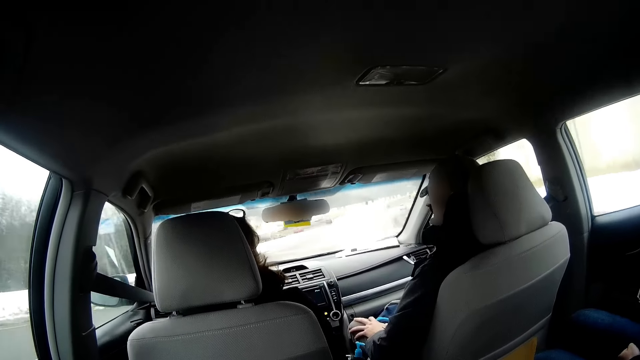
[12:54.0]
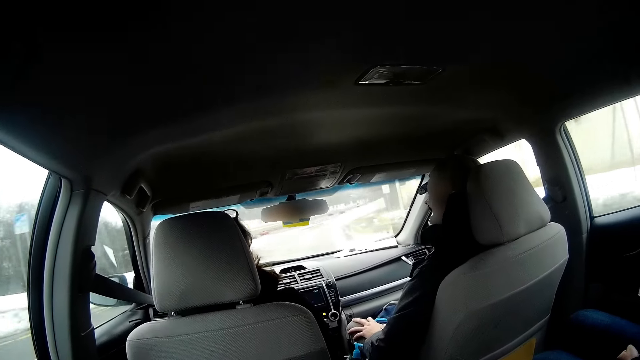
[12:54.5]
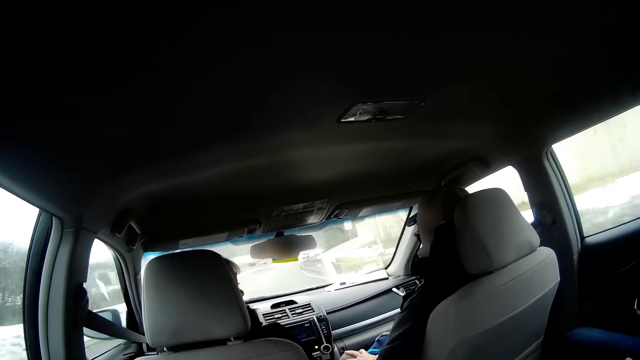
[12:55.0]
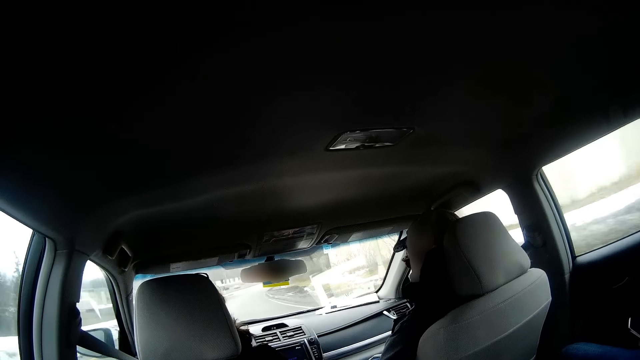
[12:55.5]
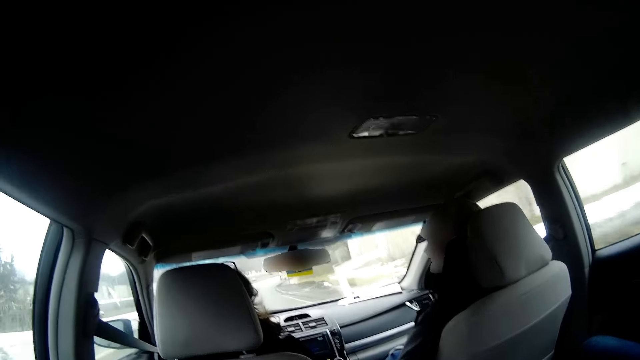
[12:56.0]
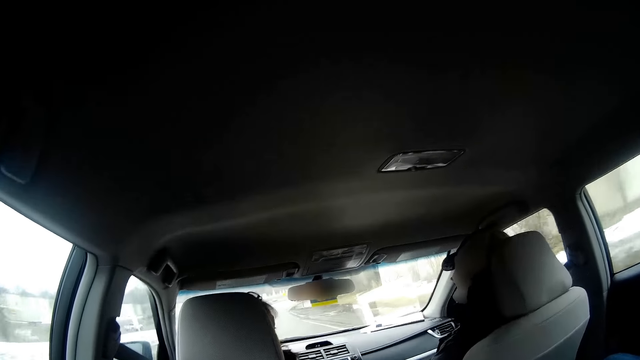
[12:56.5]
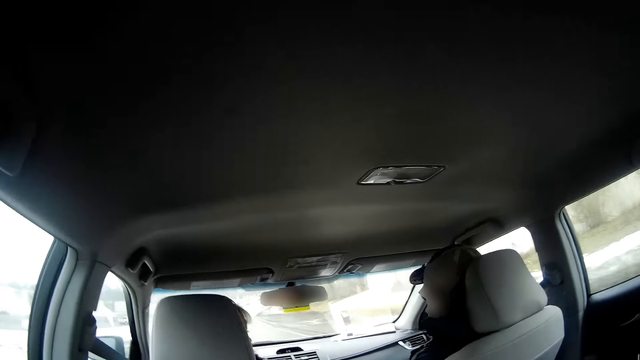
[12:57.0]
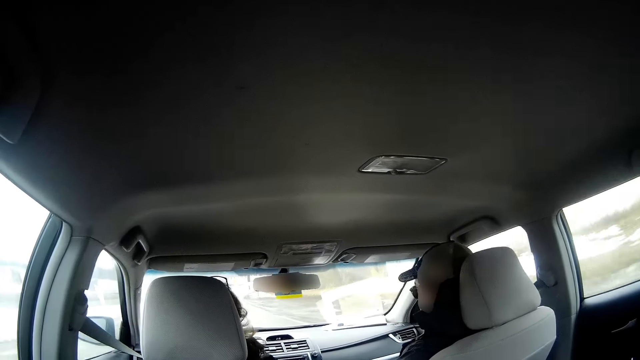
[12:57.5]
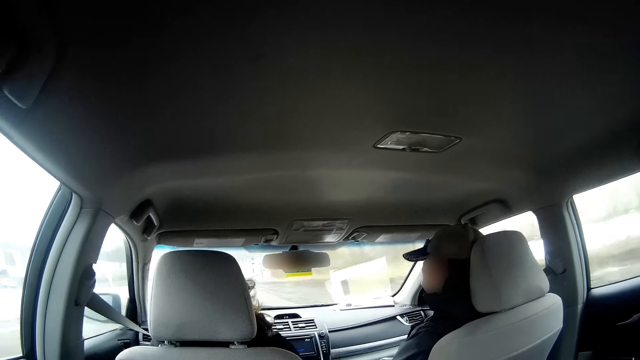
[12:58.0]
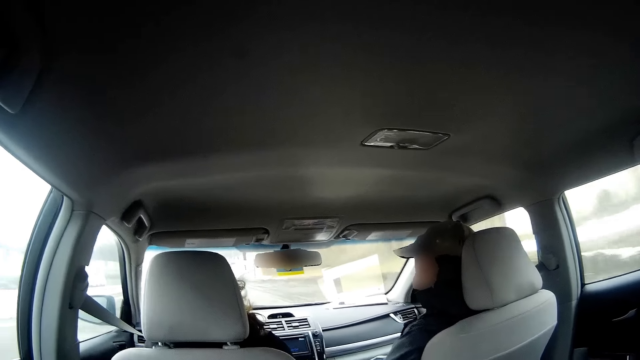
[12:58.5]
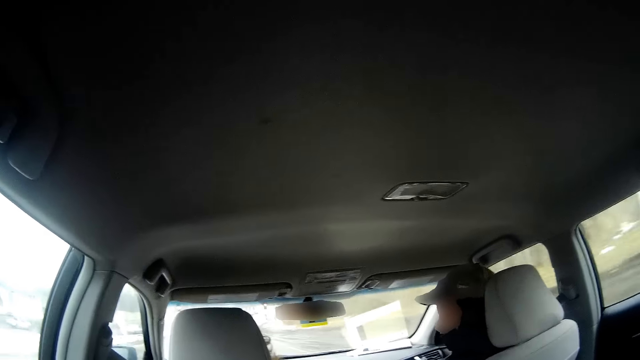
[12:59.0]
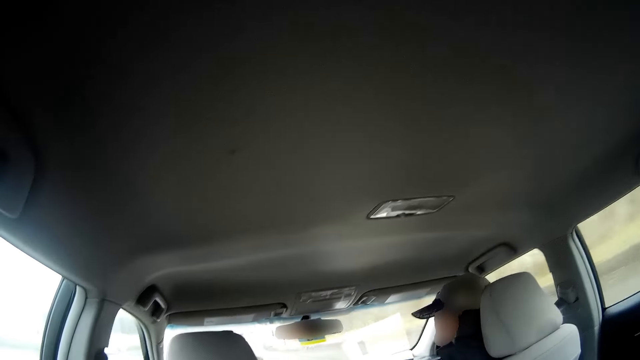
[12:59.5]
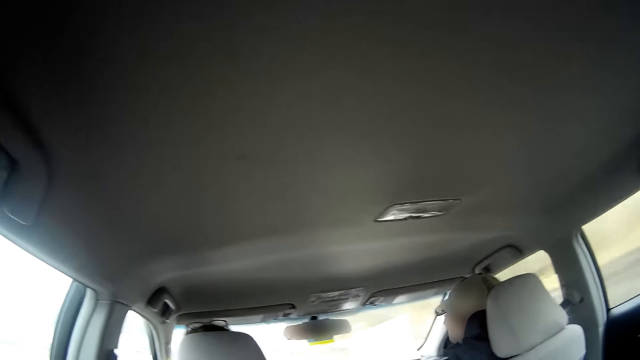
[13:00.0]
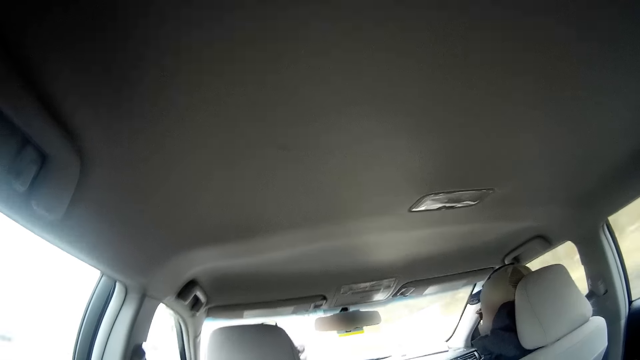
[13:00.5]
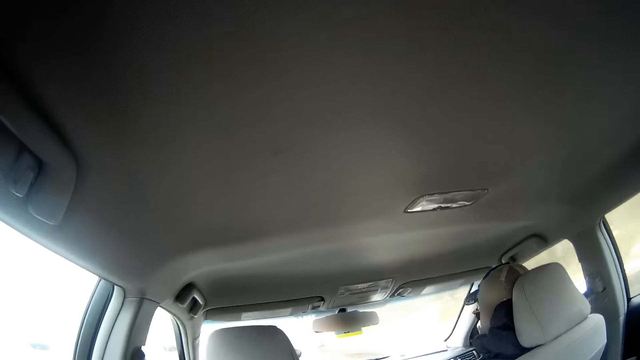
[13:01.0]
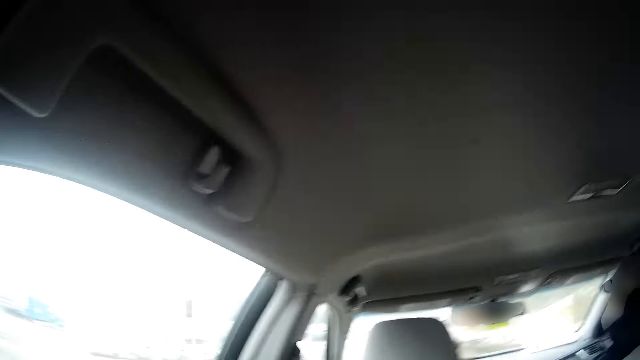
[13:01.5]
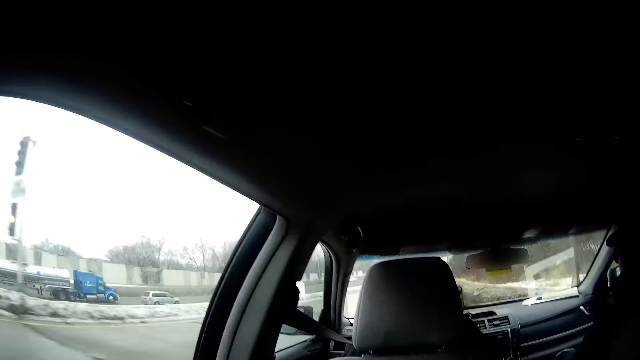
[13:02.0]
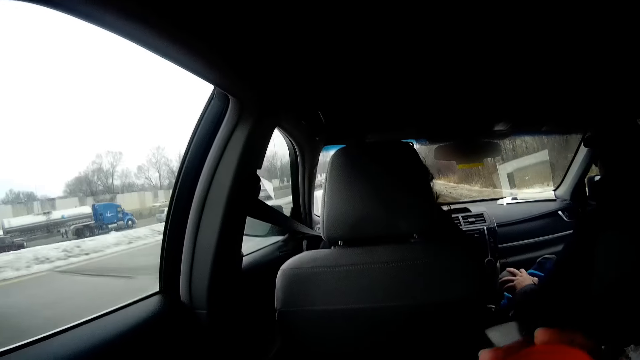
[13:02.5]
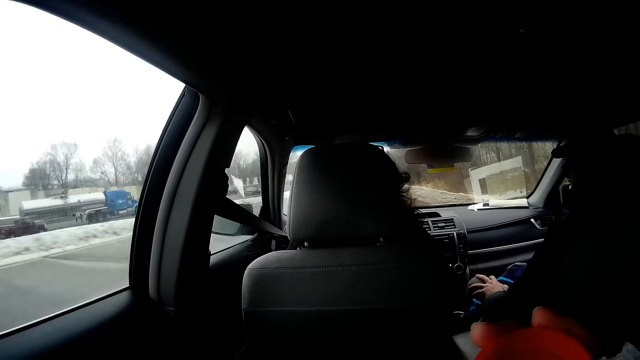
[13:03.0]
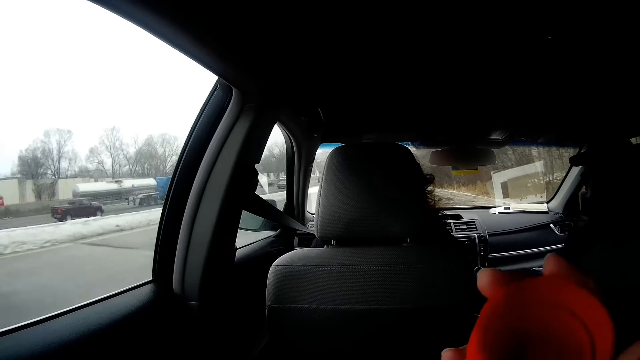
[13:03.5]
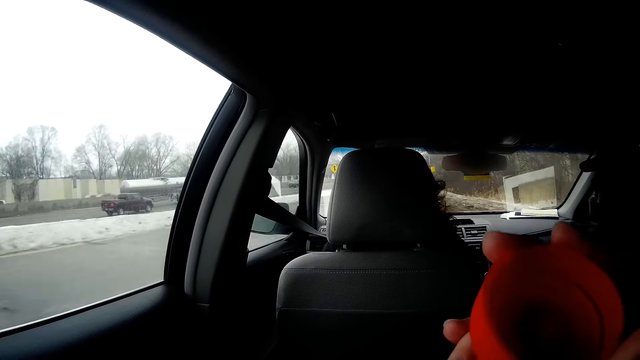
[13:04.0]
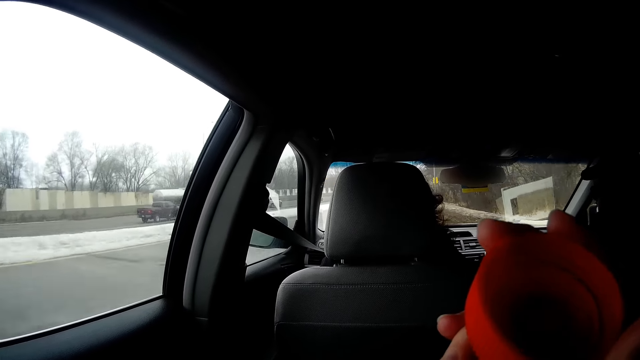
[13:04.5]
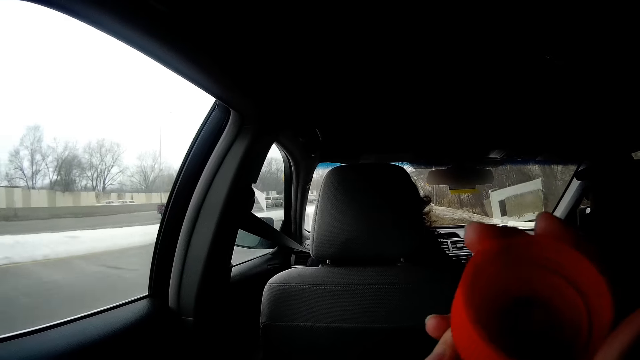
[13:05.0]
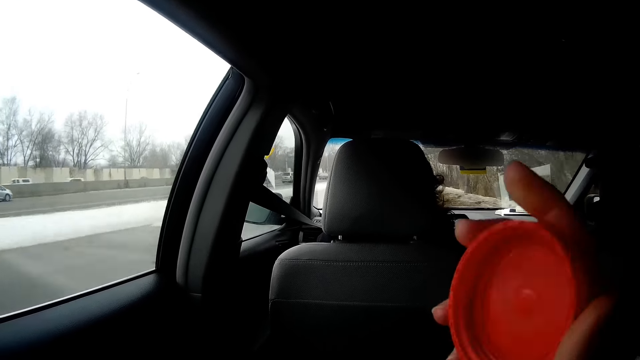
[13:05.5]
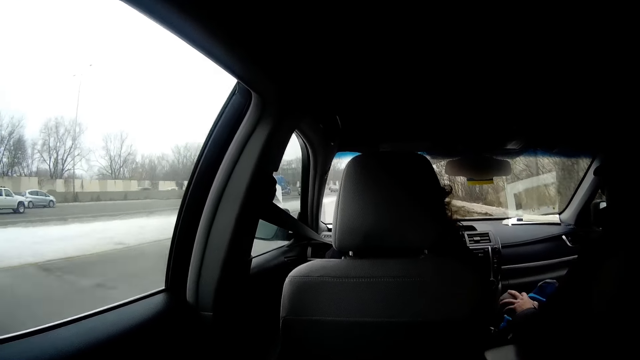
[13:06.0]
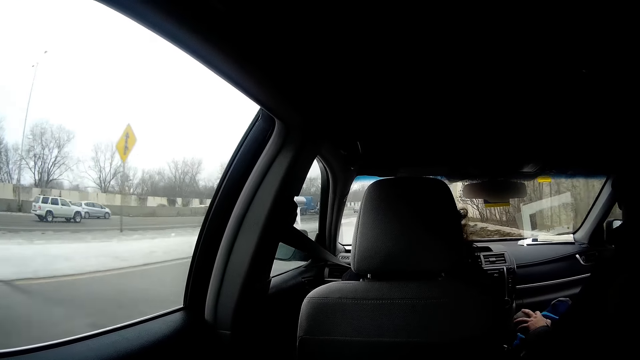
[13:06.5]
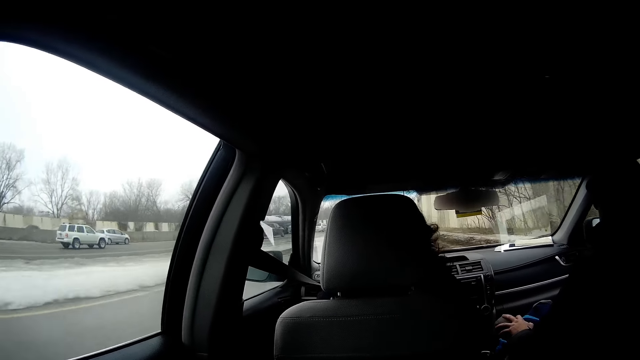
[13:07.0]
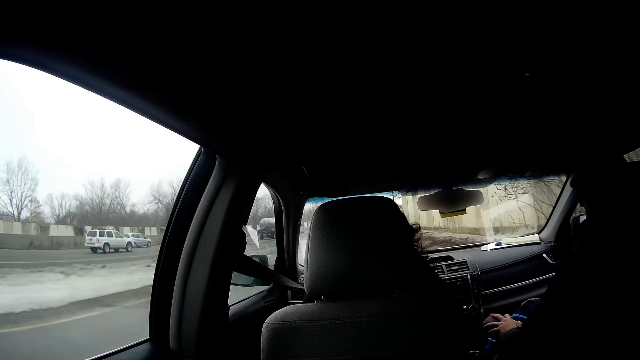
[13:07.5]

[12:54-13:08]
A man drives the car. The camera wearer turns to the side. They sip something and close a container with a cover.

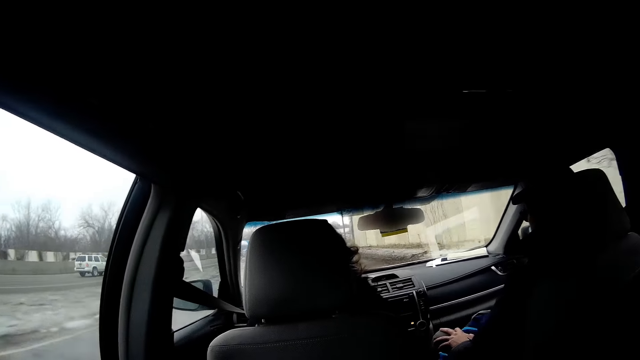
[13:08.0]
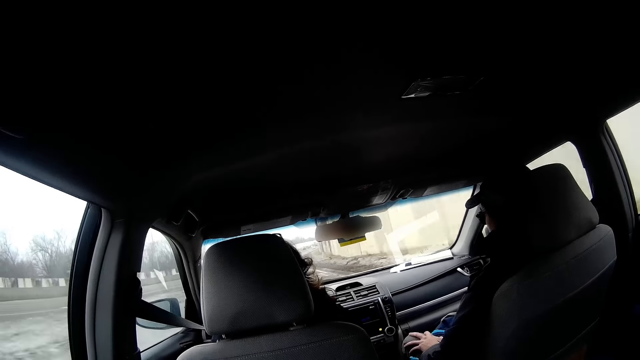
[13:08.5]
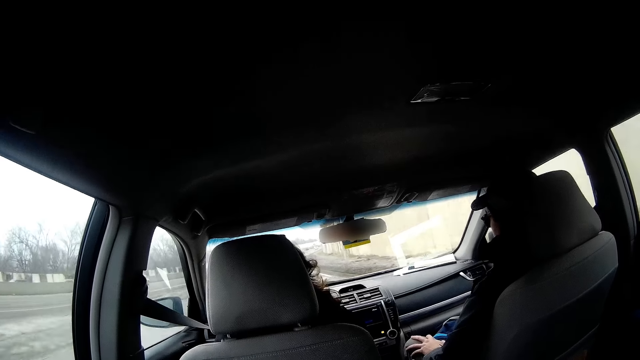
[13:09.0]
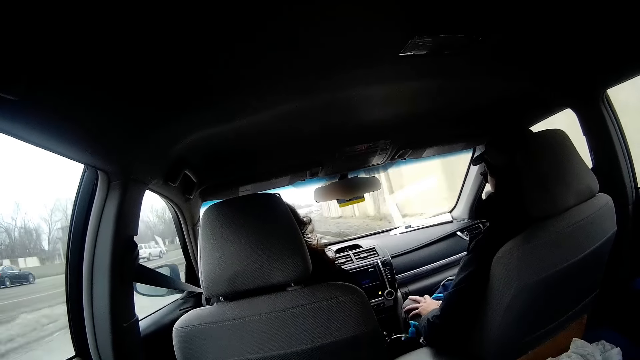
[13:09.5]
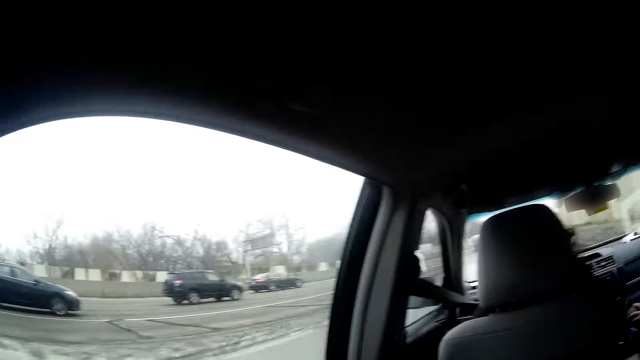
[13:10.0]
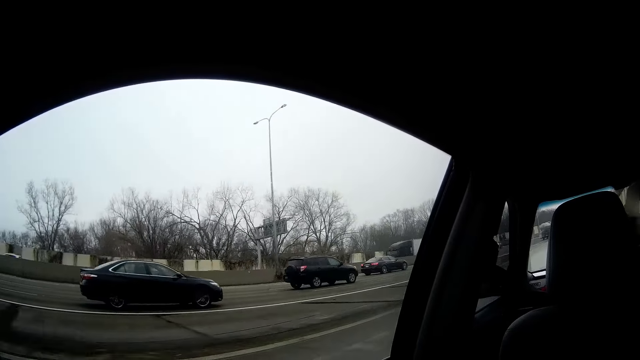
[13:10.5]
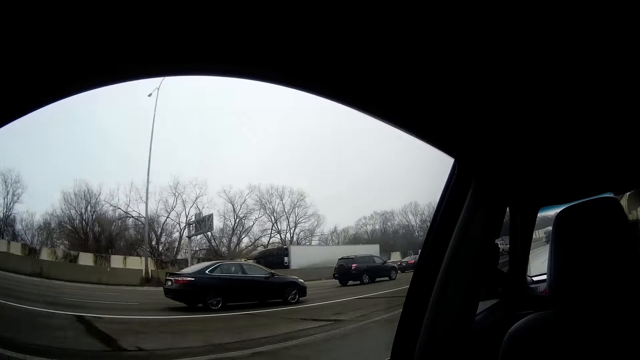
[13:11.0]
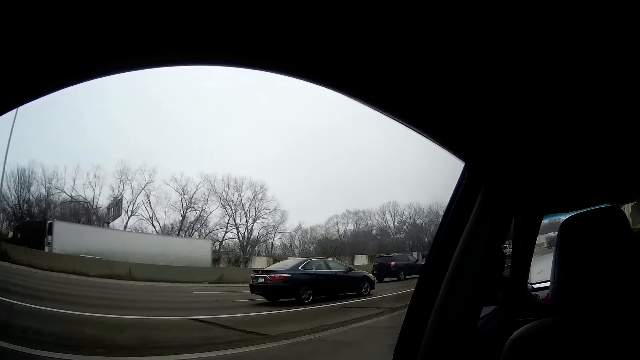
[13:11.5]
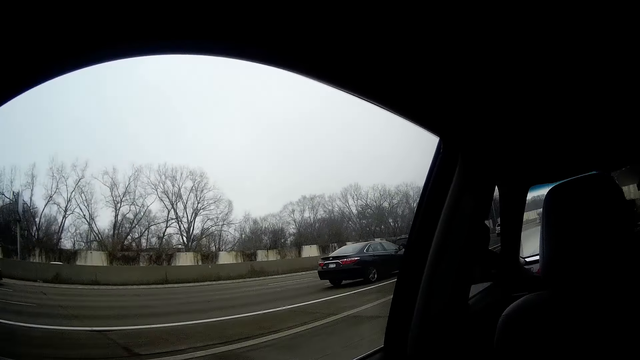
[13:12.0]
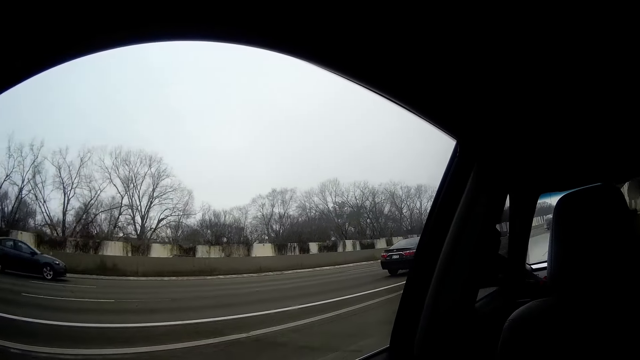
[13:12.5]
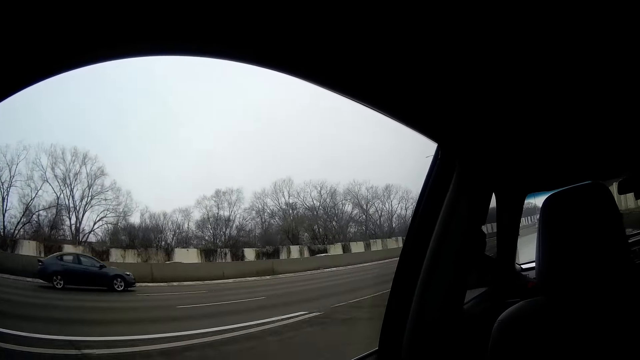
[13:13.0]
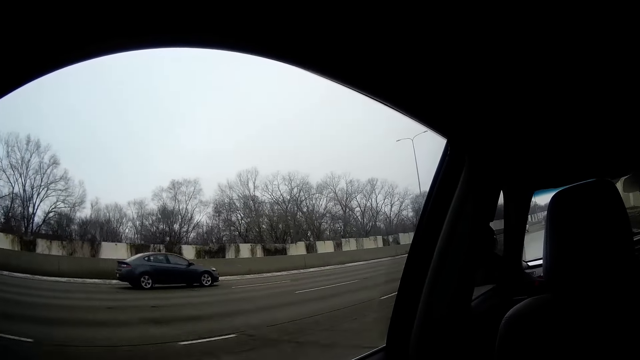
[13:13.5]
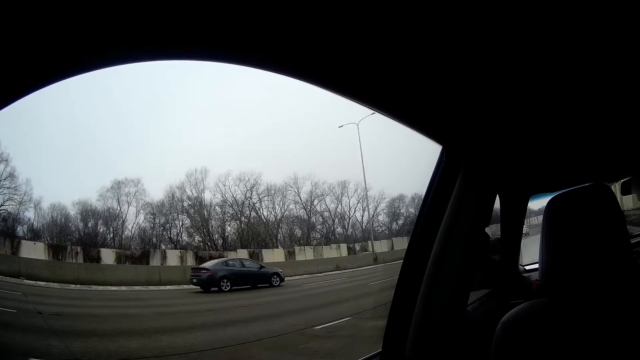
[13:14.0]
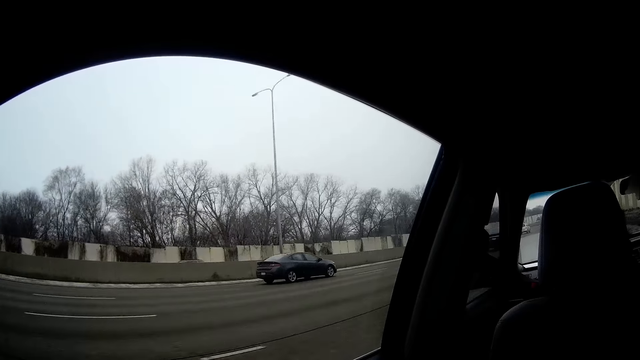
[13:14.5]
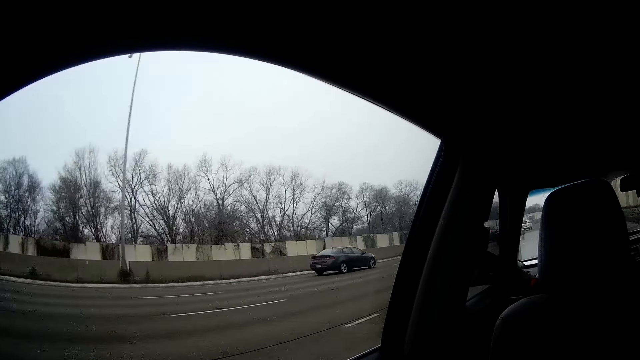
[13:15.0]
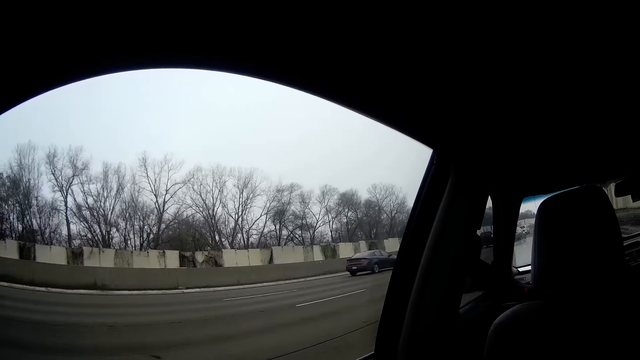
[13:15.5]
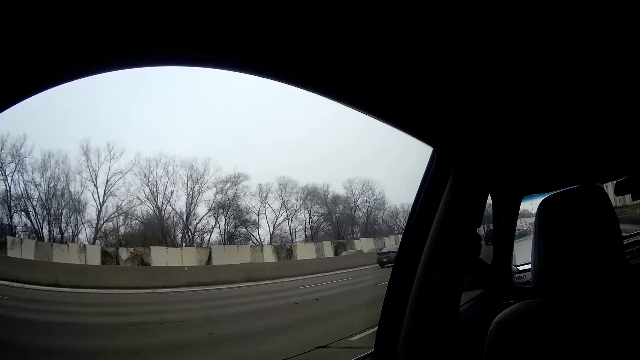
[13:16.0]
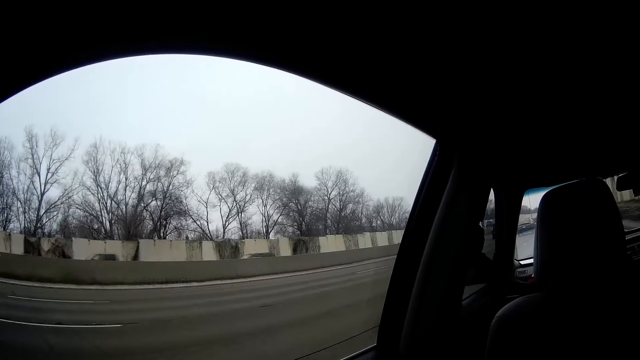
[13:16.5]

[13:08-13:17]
The camera wearer turns to the side.
